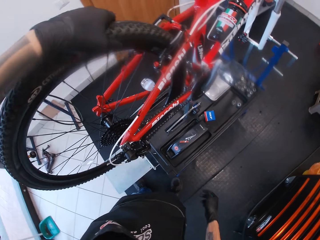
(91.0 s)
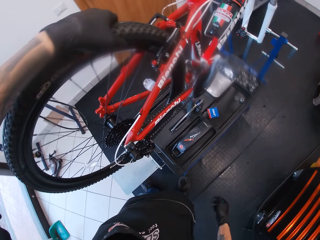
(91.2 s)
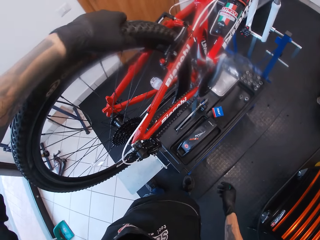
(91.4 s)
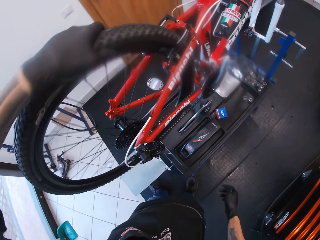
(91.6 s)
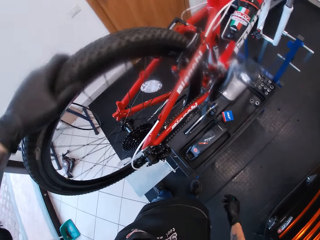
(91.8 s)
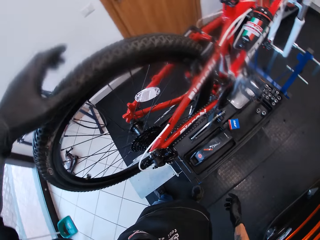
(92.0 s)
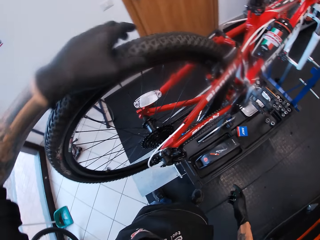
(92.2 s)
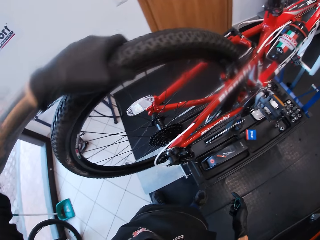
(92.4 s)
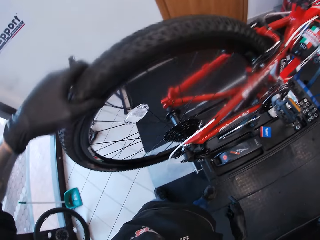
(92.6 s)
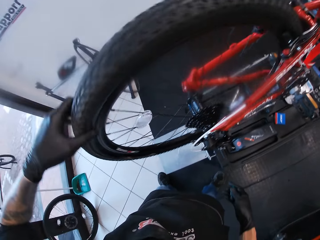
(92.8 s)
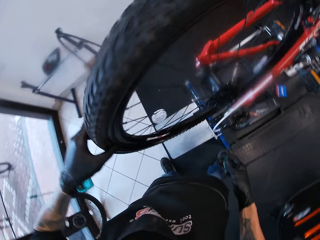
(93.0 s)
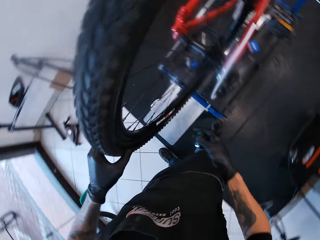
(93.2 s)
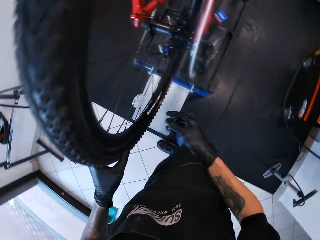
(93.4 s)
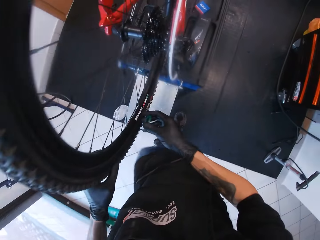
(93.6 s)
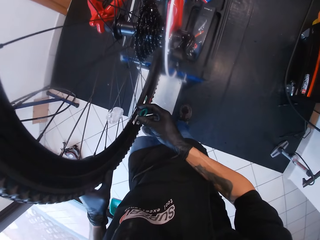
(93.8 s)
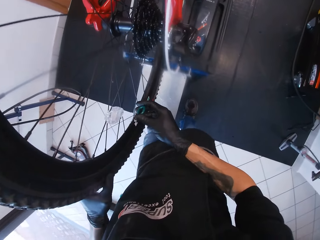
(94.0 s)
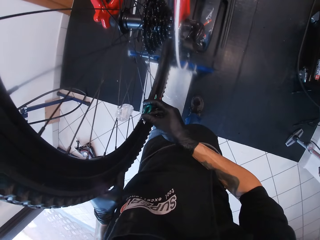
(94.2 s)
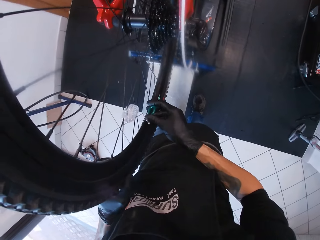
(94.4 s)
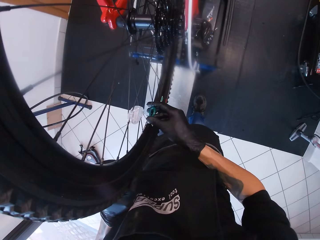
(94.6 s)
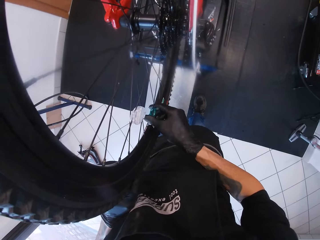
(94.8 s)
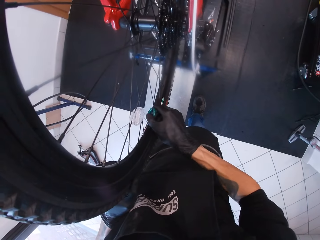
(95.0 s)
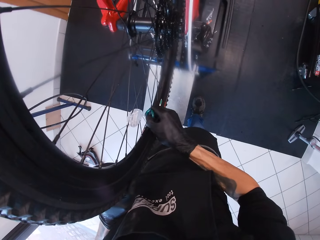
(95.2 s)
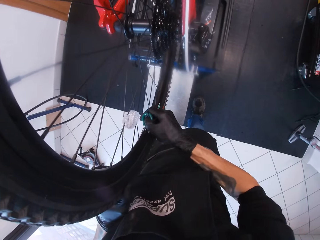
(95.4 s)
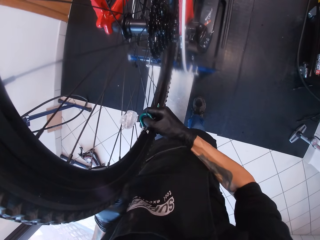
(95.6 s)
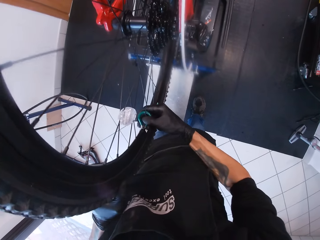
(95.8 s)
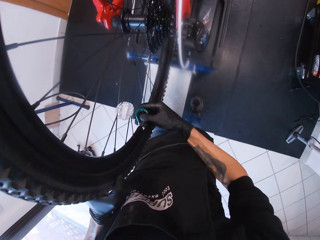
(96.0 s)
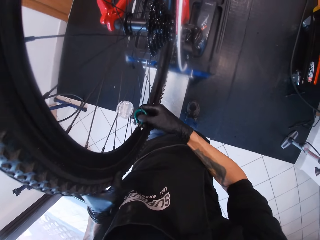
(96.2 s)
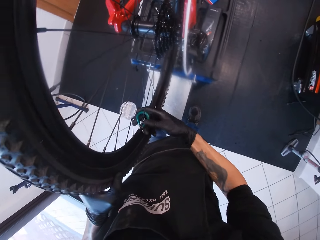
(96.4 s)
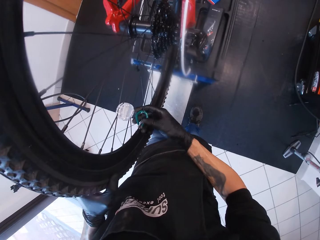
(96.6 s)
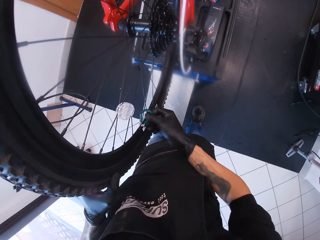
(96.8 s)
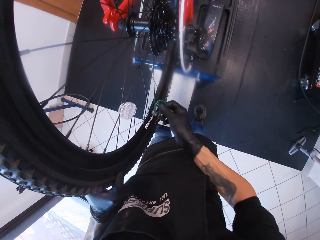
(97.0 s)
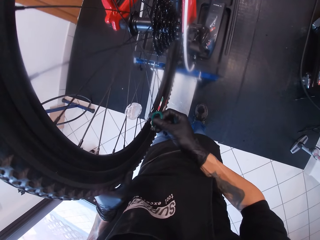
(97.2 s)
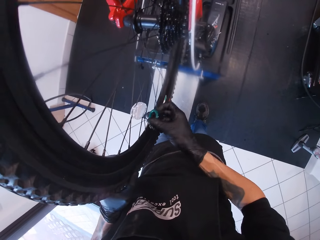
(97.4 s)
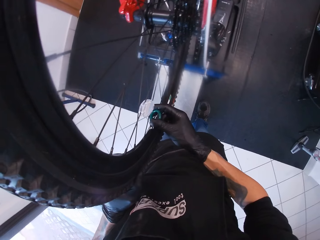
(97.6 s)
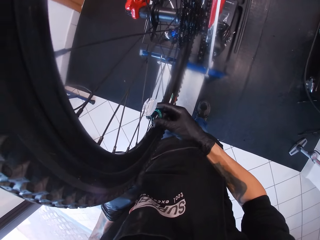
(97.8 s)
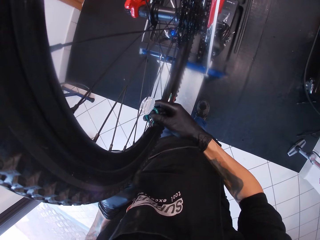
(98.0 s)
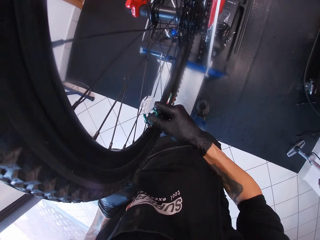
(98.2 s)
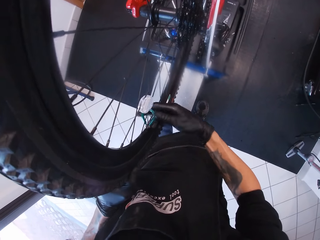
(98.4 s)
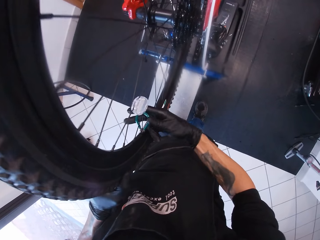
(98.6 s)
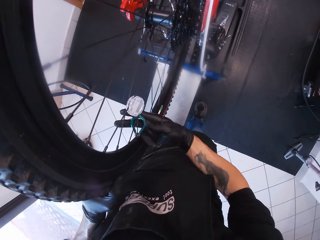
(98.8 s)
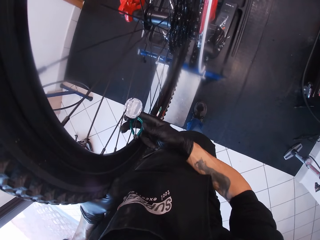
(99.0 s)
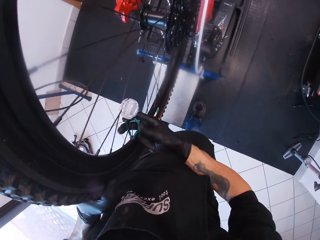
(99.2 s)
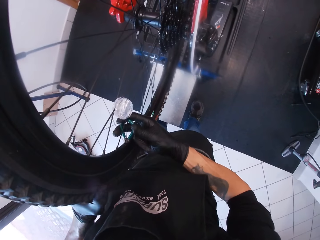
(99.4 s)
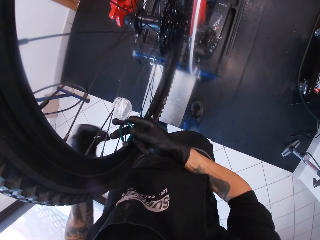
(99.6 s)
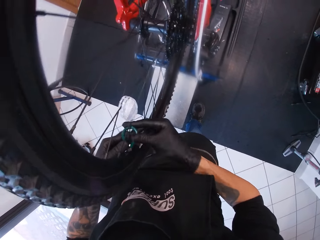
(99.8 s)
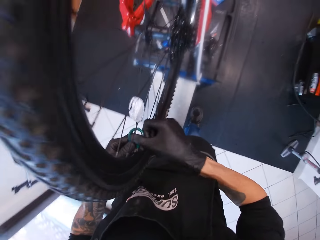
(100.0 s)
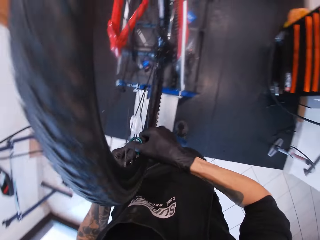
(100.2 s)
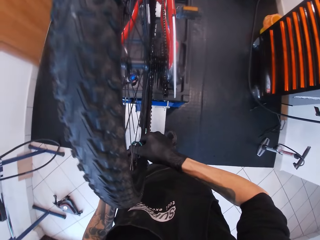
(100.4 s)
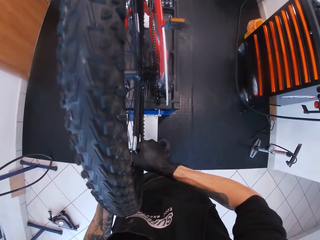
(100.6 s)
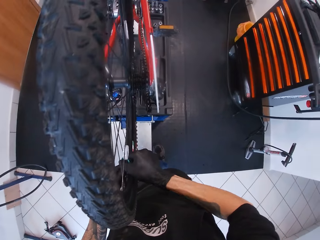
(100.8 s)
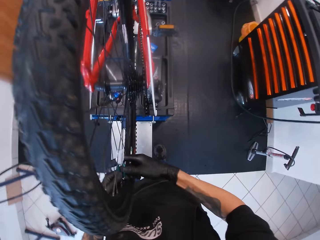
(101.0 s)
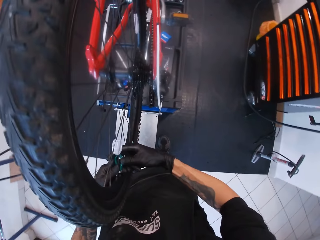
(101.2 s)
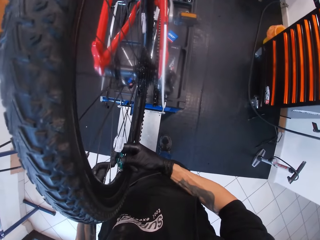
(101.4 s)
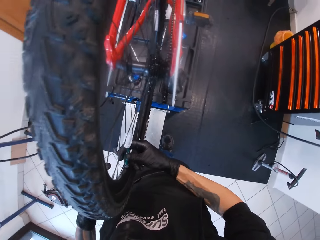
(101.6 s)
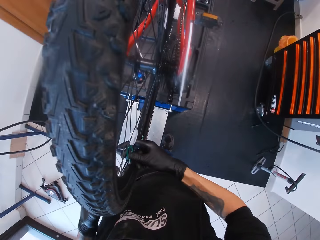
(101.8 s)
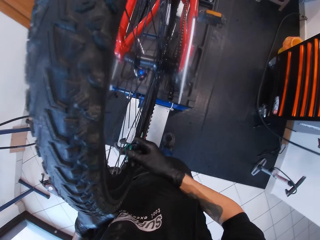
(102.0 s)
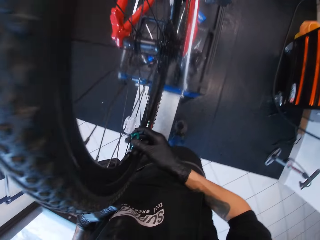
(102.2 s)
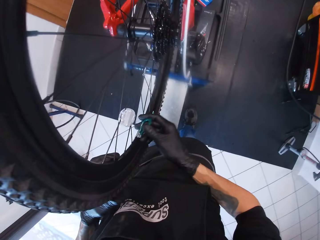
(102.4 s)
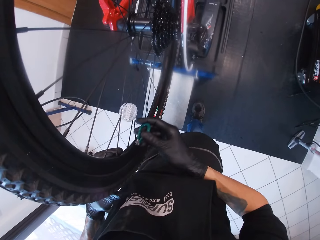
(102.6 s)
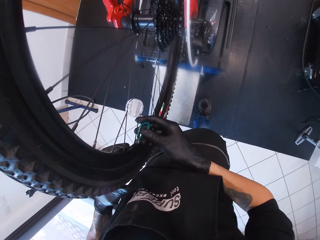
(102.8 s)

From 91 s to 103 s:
The camera wearer rolls the tire with his left hand. He tightens the spoke nipple with the spoke wrench in his right hand.

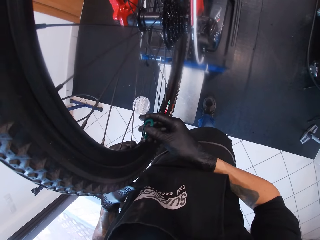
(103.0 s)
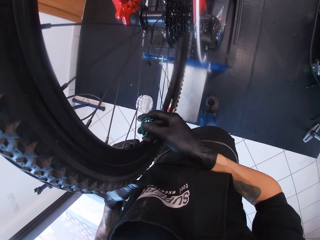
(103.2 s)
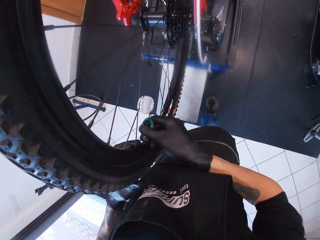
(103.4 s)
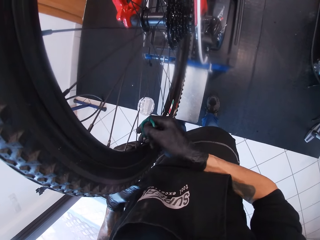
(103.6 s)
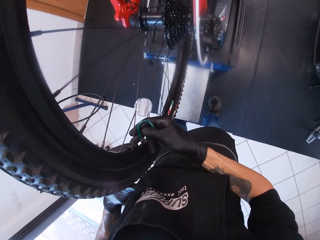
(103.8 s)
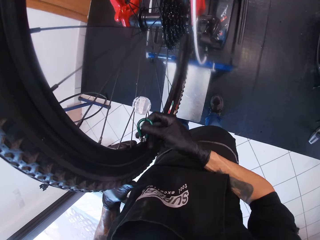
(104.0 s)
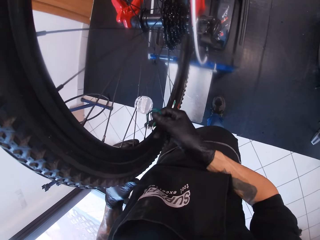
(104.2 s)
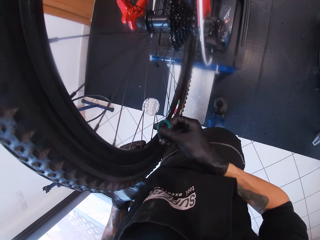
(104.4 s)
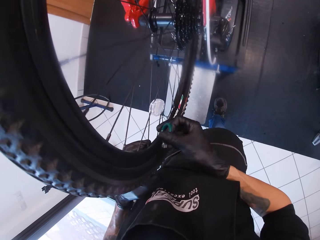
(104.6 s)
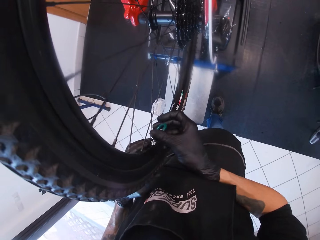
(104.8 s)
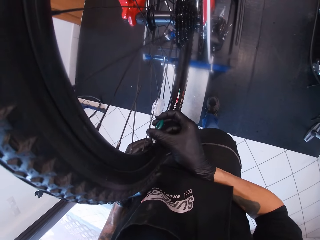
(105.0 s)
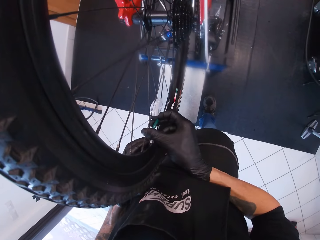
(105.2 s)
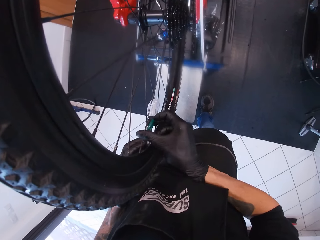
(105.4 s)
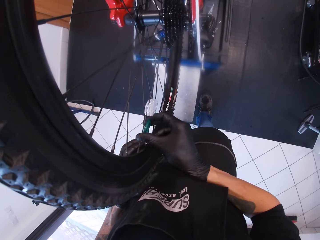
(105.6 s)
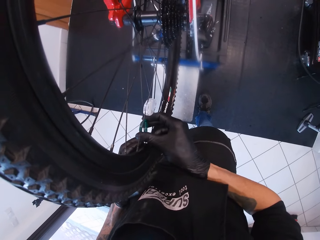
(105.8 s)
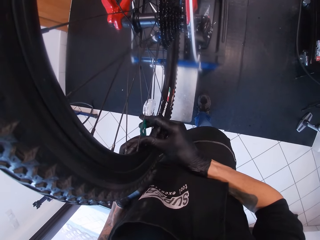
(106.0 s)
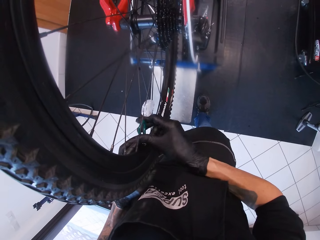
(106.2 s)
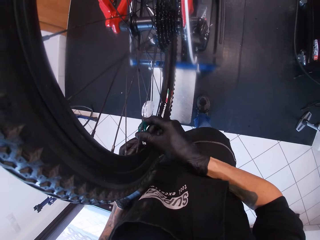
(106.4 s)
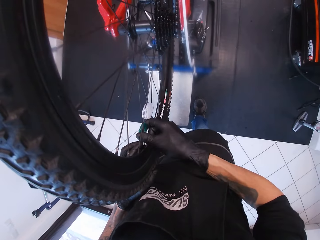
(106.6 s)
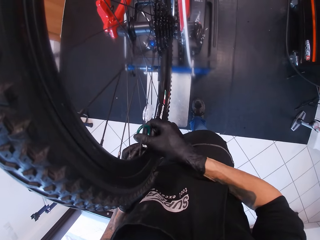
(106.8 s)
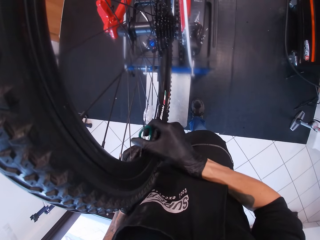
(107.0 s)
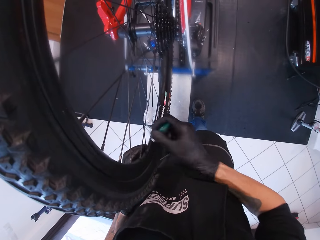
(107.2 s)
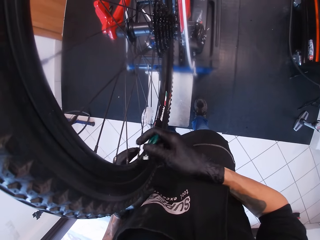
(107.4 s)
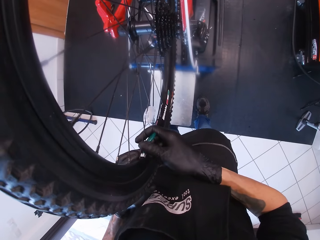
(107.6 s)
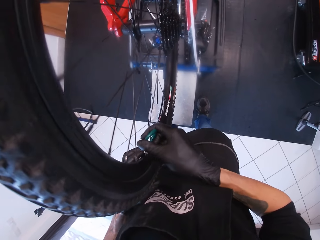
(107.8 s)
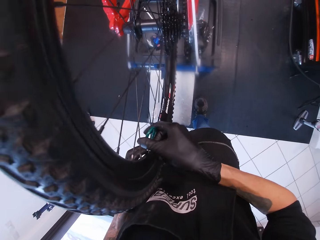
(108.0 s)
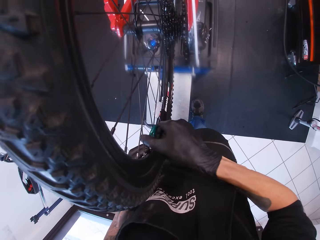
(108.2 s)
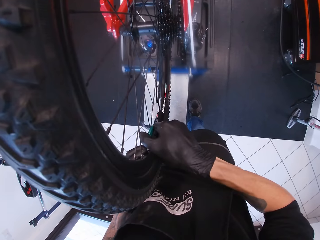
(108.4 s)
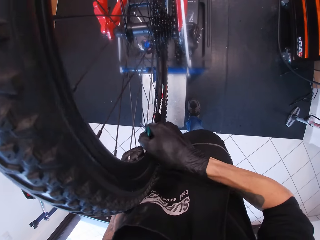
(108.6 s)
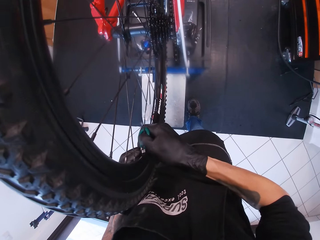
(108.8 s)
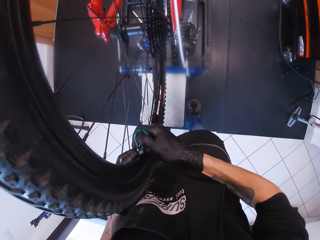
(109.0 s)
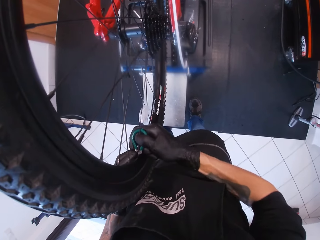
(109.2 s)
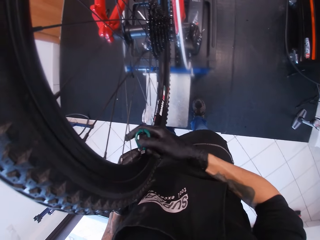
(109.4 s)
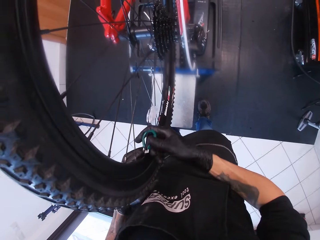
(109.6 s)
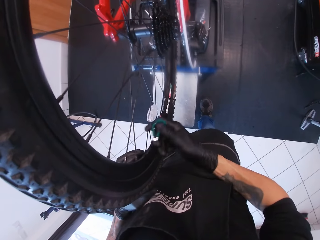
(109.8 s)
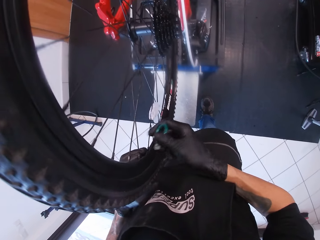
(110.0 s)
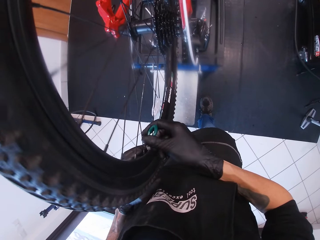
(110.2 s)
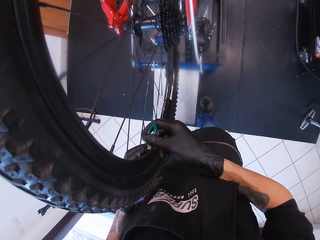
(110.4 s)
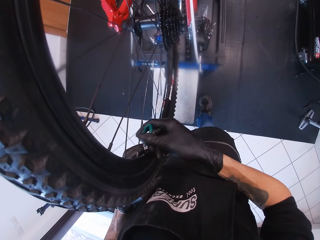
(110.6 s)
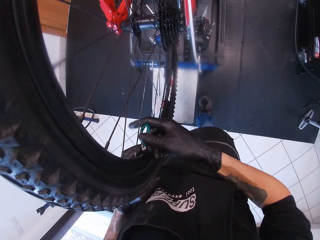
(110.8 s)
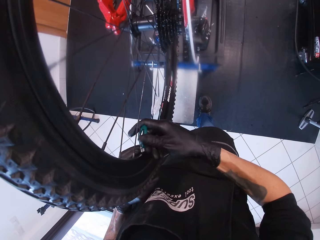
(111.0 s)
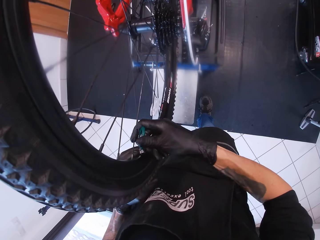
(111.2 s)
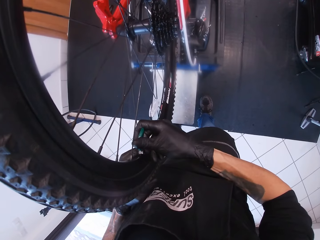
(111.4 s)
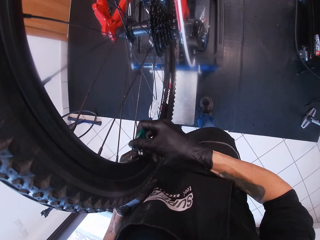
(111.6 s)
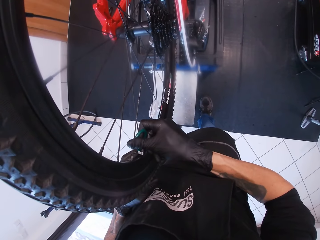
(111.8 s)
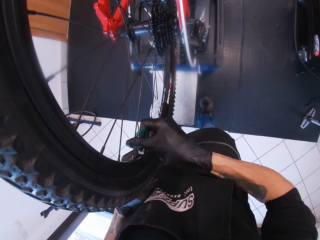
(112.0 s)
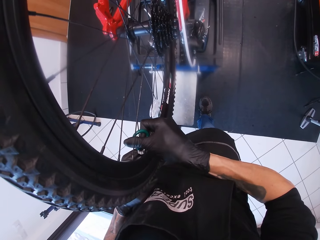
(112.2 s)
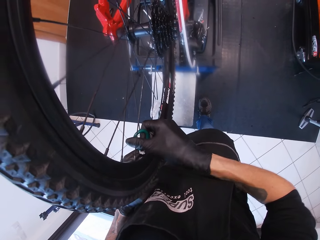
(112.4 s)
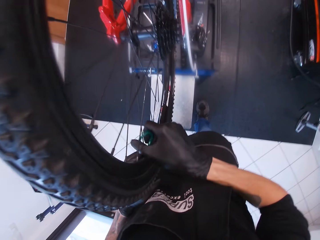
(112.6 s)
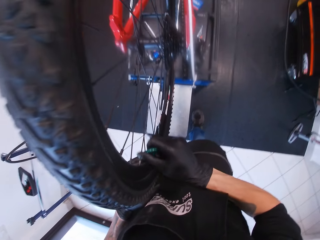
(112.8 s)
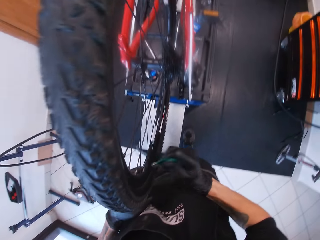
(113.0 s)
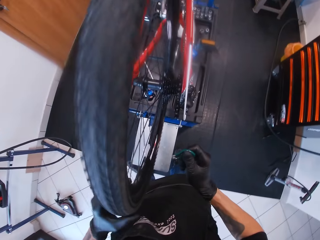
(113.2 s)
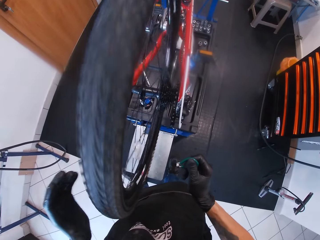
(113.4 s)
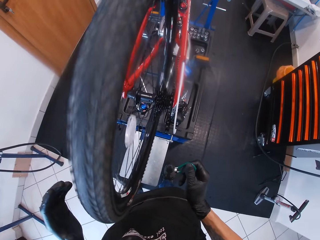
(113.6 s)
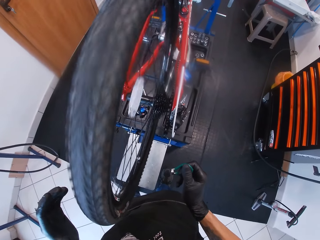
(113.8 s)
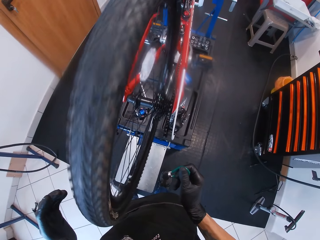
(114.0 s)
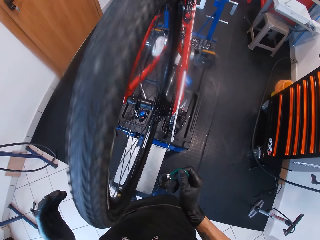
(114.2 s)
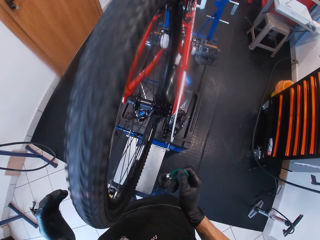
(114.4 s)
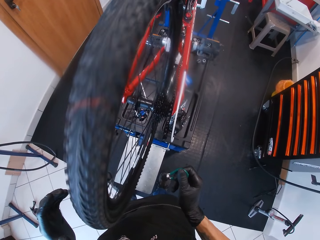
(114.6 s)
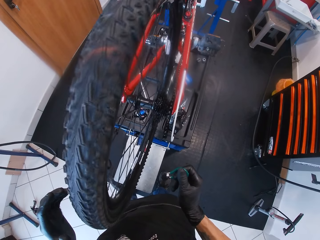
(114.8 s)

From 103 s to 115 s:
The camera wearer rolls the tire with his left hand.
